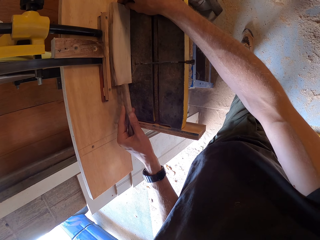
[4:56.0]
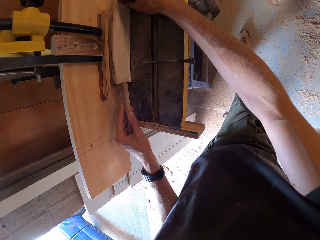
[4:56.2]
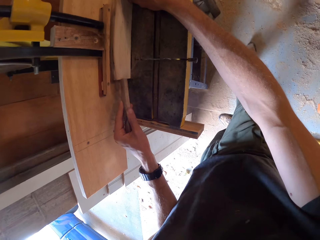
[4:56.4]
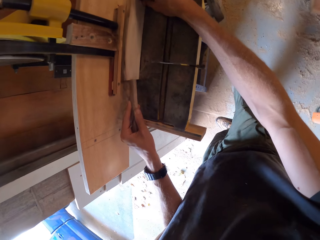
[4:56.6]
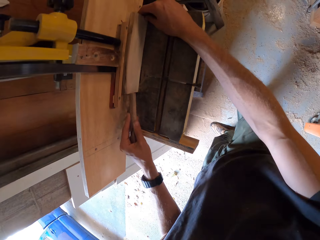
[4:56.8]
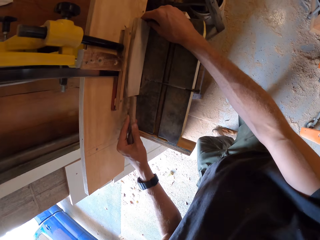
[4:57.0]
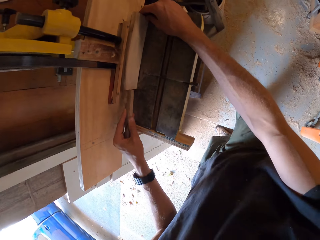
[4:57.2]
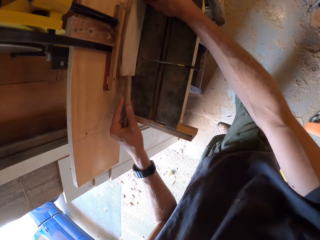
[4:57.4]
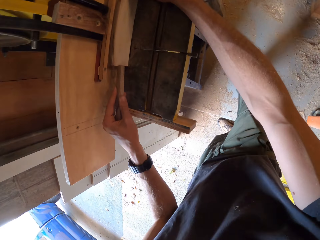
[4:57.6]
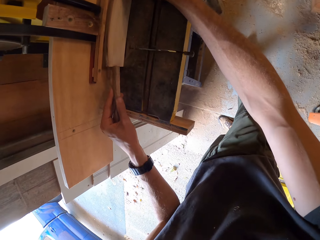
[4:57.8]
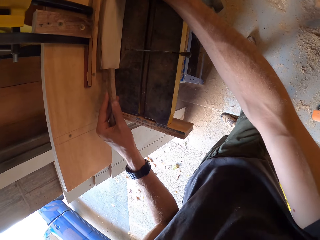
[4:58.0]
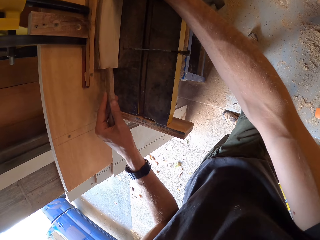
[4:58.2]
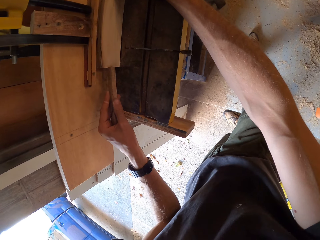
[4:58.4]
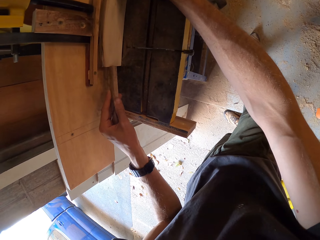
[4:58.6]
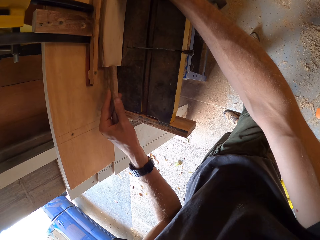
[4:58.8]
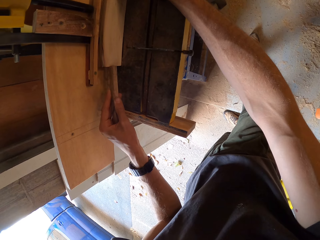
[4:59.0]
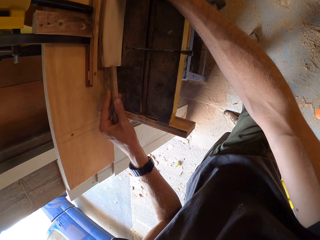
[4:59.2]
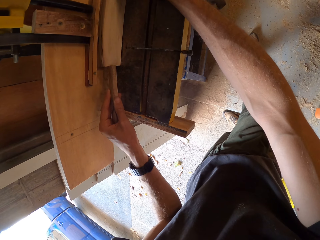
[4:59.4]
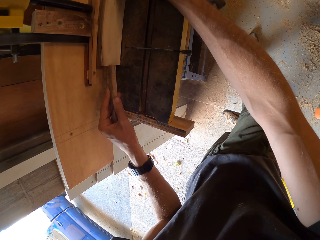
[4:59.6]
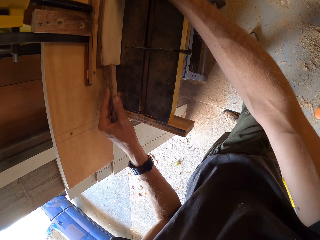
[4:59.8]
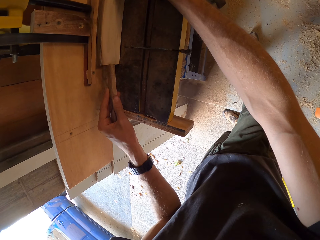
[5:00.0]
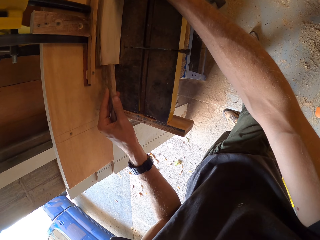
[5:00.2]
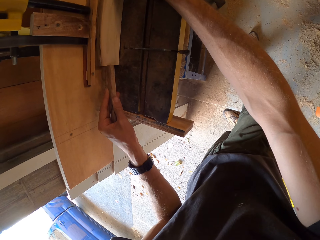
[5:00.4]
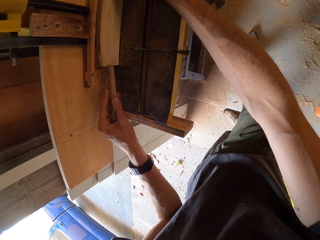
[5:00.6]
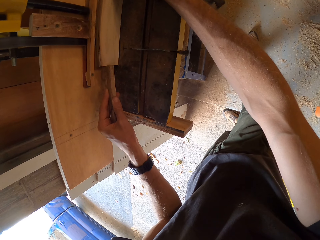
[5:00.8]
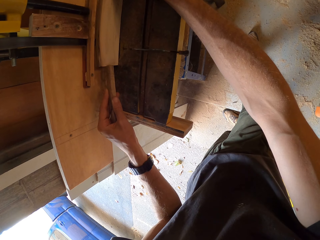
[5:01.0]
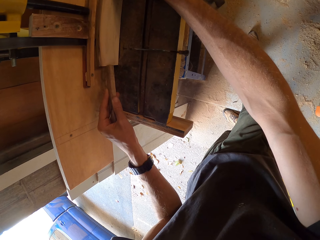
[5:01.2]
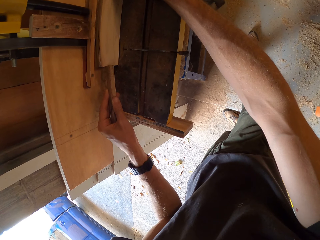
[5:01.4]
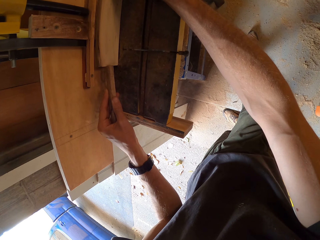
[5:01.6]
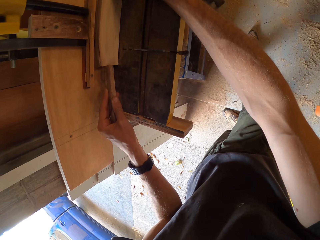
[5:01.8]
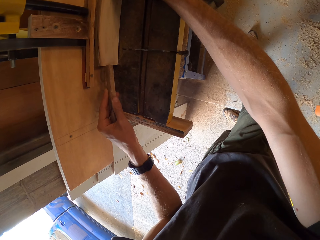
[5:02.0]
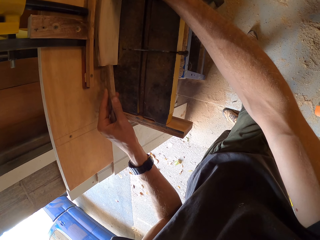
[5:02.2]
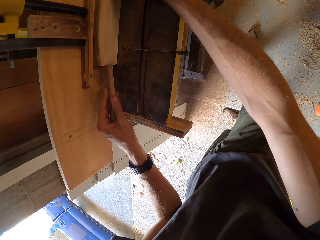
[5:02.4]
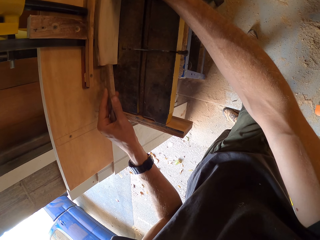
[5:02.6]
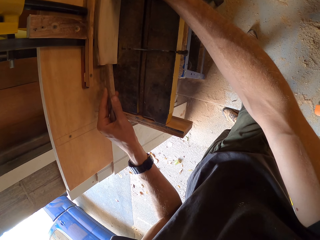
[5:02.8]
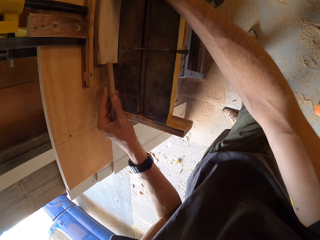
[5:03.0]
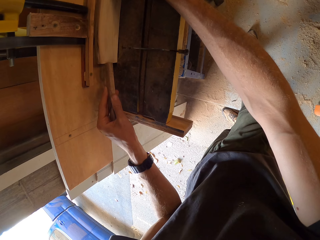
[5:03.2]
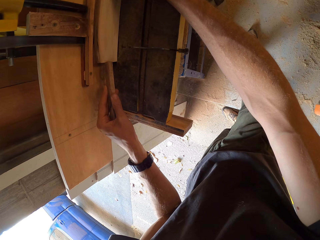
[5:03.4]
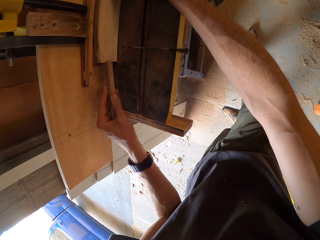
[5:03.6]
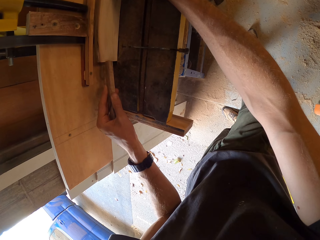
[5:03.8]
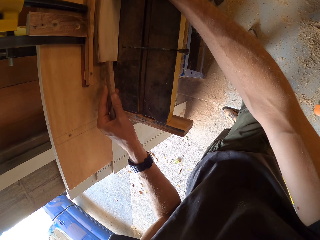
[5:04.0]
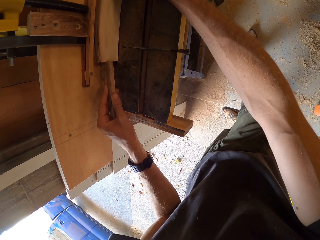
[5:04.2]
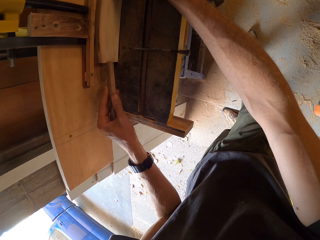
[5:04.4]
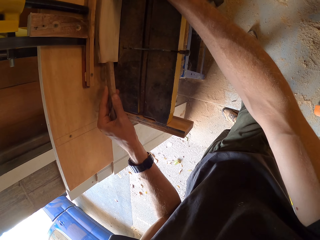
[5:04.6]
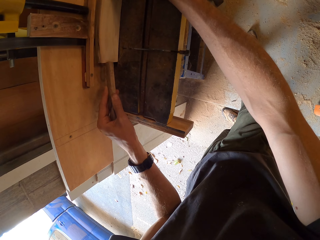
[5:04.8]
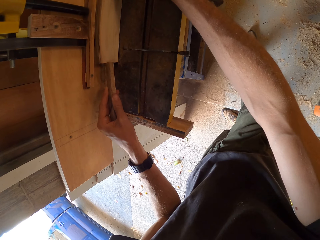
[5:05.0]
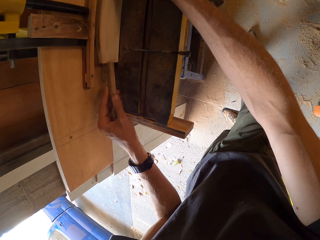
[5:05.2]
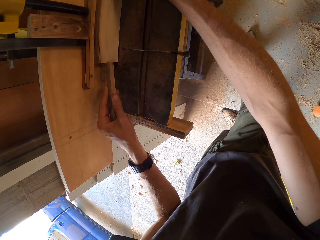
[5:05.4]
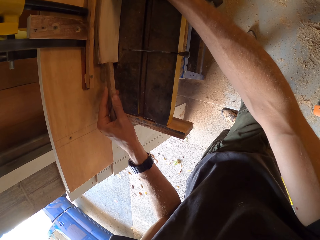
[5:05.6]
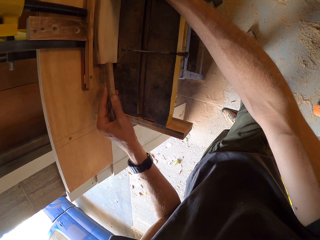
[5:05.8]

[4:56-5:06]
The camera wearer turns around. They hold the piece of wood in the wood cutter machine. They hold the piece of wood with both hands.

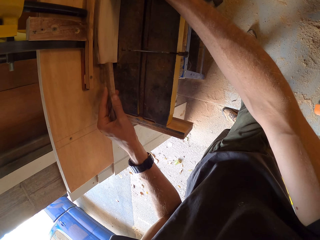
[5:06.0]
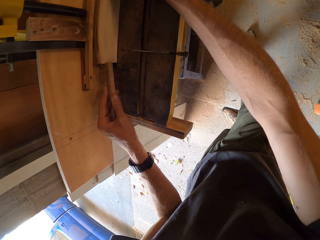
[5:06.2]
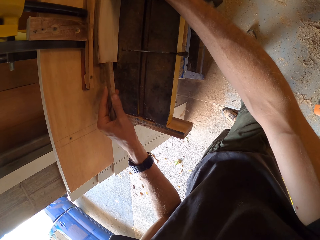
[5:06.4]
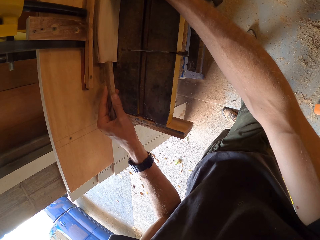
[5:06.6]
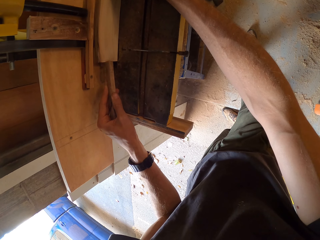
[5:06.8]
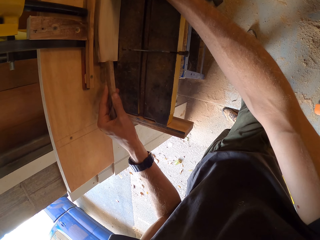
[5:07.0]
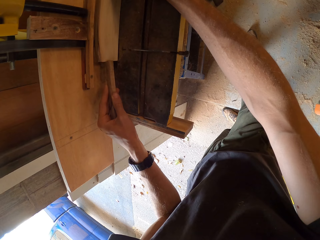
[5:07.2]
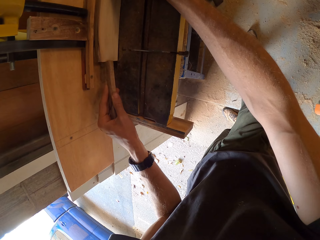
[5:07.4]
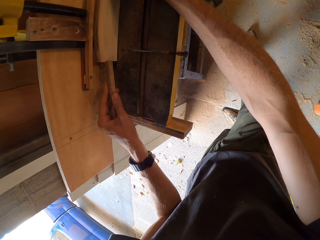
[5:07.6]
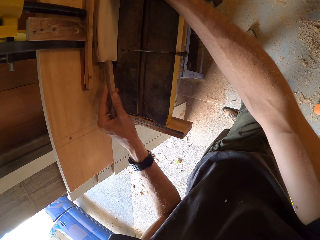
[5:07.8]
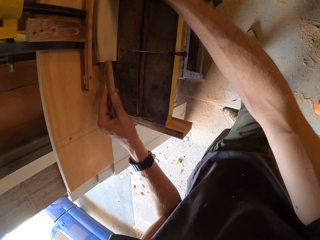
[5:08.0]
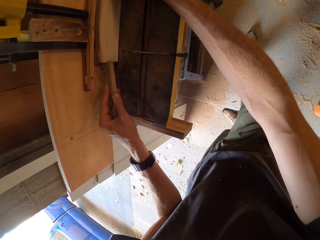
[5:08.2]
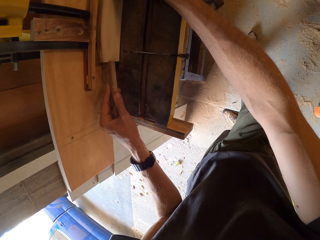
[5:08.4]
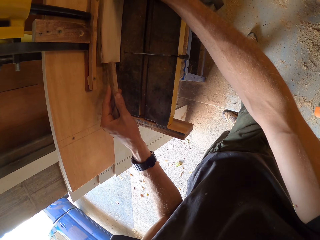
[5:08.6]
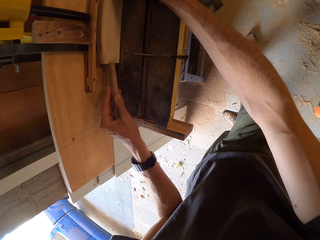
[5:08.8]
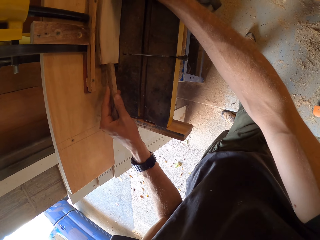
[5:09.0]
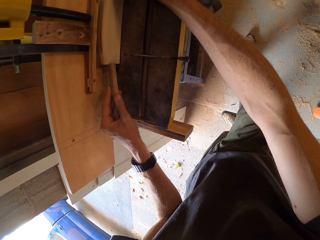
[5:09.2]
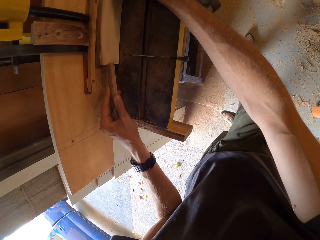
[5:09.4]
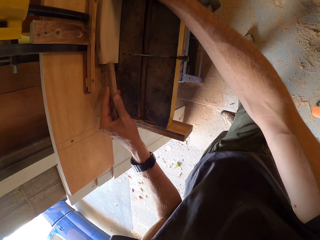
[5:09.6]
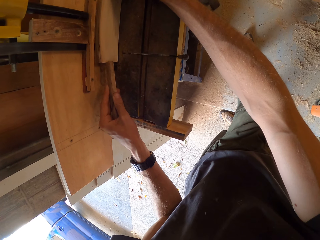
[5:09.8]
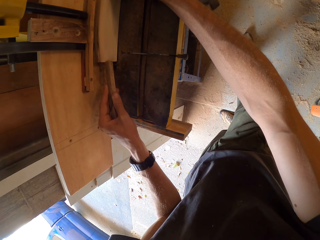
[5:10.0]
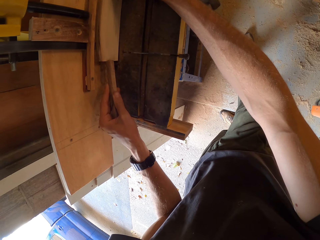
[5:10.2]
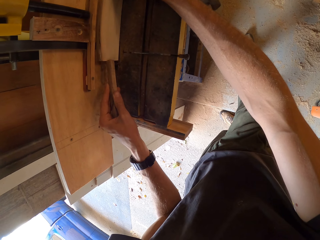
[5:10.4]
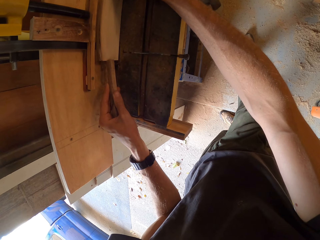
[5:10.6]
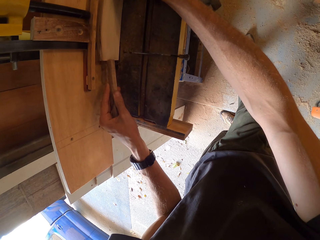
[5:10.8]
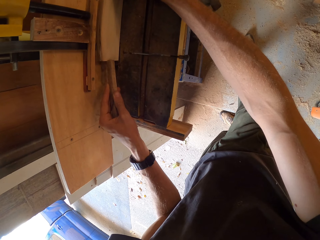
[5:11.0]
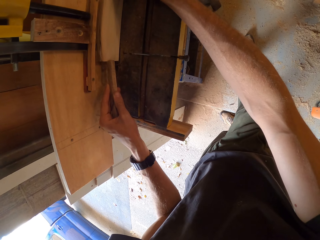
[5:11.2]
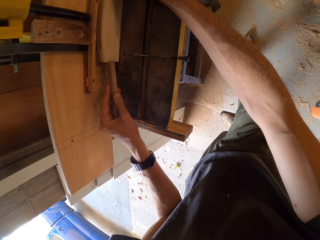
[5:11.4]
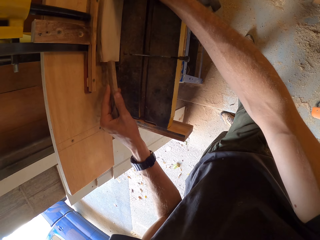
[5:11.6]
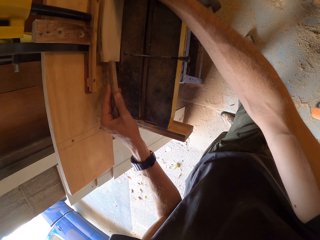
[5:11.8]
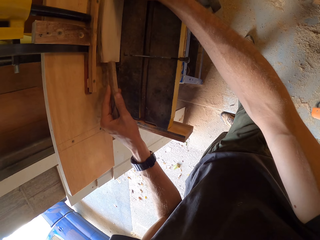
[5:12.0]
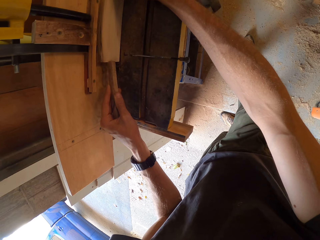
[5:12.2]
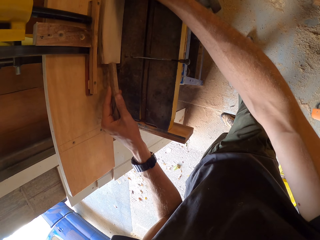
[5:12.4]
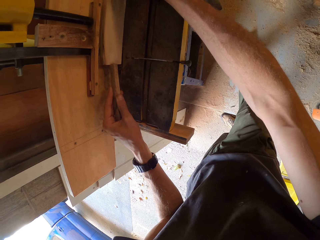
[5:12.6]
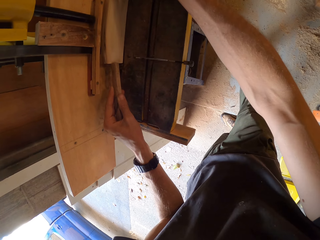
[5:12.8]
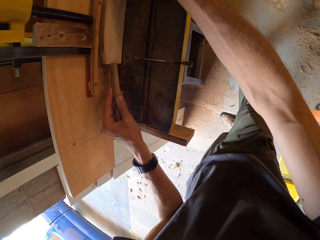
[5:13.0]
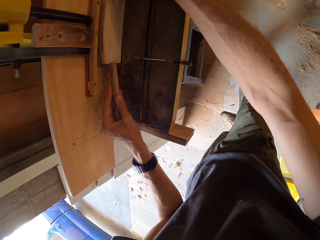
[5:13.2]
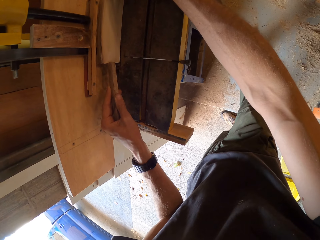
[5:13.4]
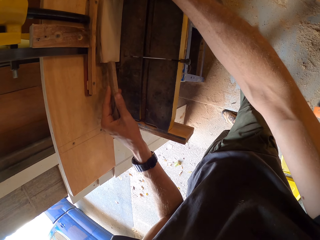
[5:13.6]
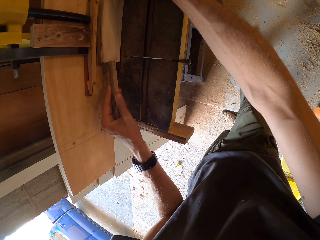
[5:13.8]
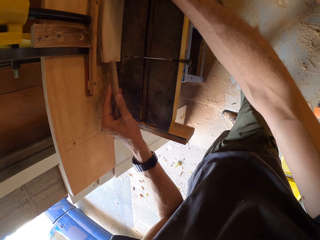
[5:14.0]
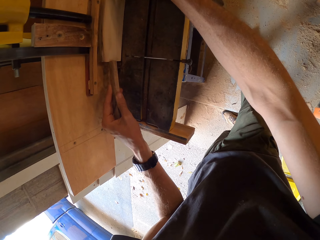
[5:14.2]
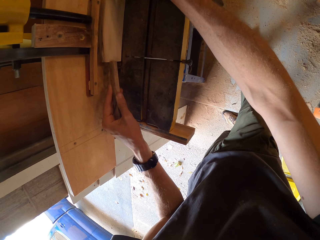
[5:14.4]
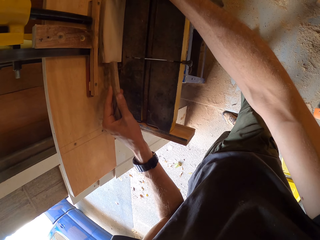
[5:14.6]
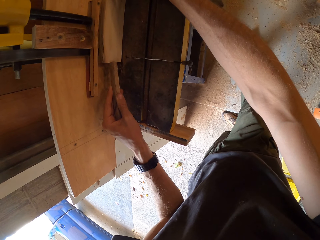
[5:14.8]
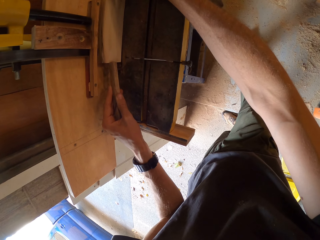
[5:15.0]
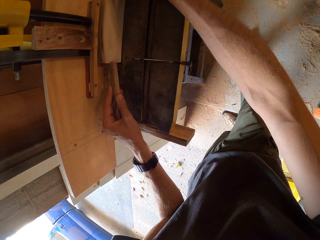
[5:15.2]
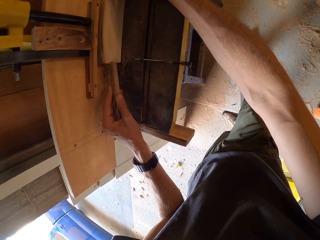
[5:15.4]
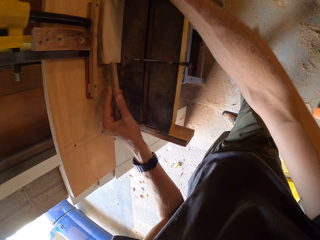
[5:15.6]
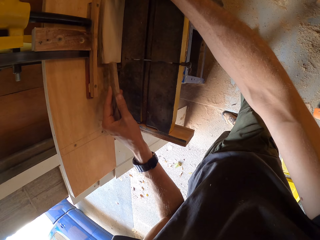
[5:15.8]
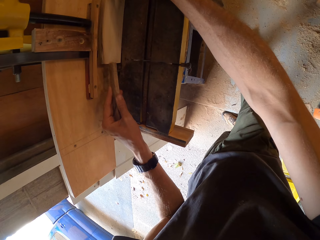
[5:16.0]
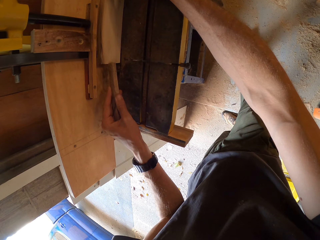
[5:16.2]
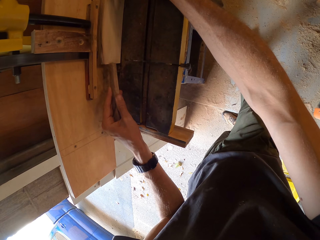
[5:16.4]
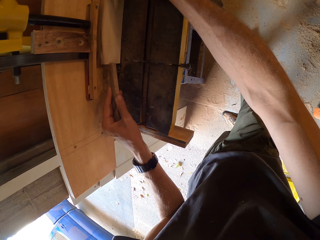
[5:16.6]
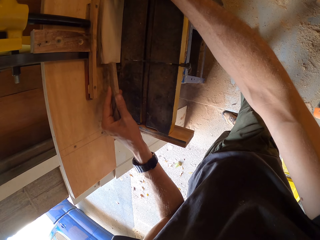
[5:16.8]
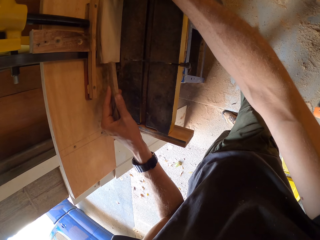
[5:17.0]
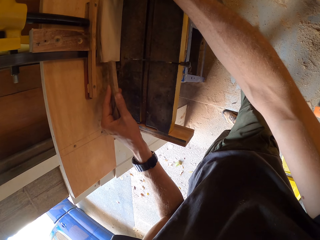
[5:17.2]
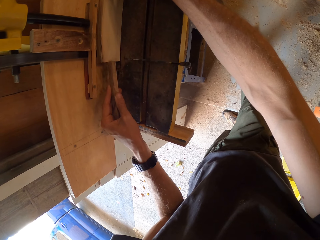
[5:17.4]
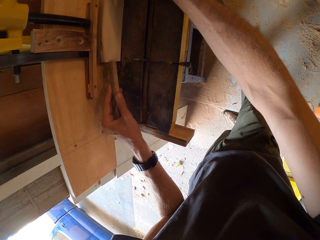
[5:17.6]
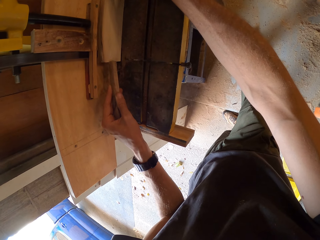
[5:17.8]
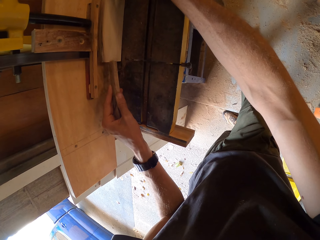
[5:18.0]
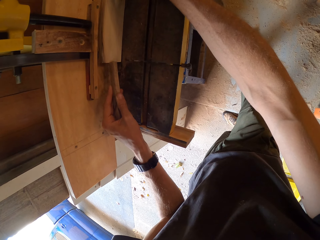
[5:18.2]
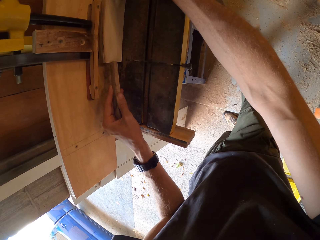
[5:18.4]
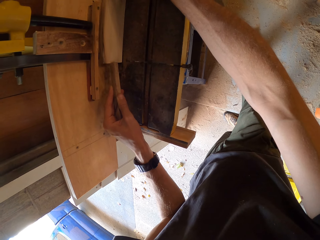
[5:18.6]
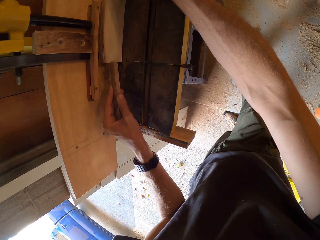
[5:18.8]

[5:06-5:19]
The camera wearer holds the piece of wood in the wood cutter machine. They move a foot. They move the piece of wood through the wood cutter machine.
